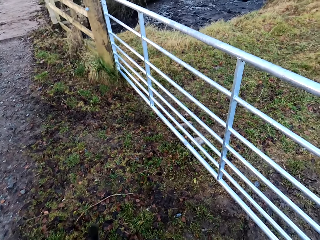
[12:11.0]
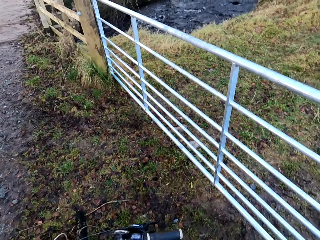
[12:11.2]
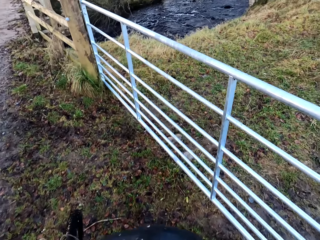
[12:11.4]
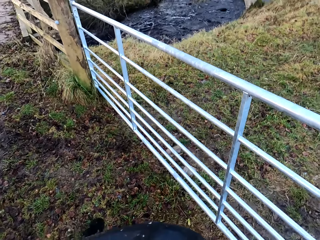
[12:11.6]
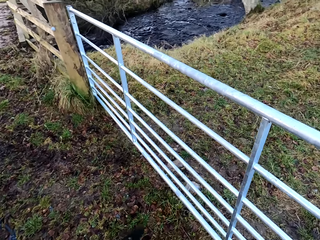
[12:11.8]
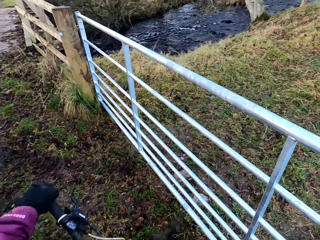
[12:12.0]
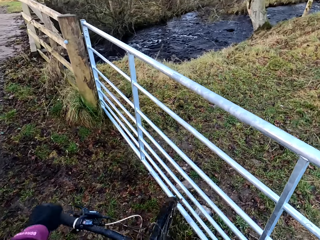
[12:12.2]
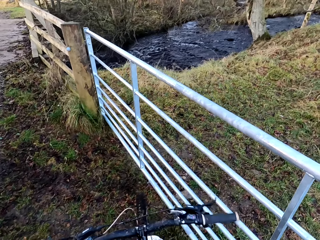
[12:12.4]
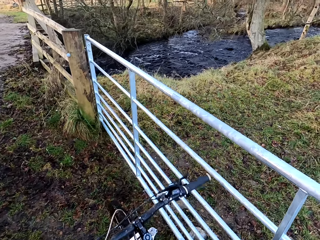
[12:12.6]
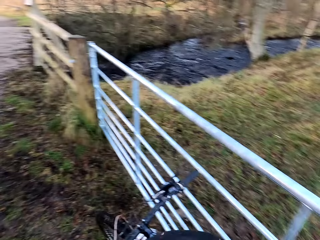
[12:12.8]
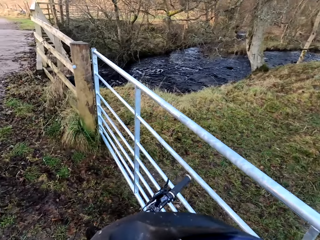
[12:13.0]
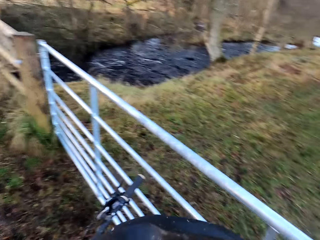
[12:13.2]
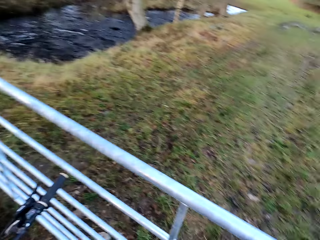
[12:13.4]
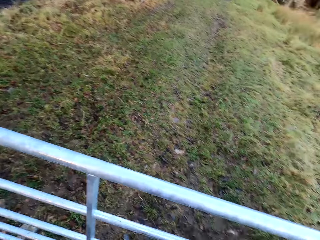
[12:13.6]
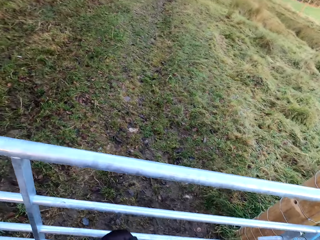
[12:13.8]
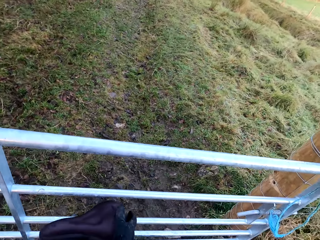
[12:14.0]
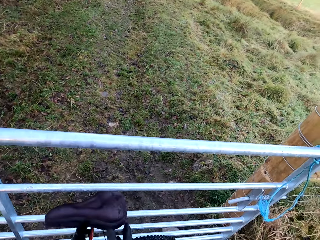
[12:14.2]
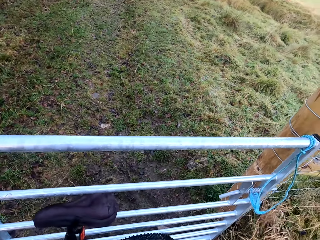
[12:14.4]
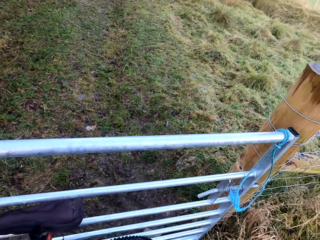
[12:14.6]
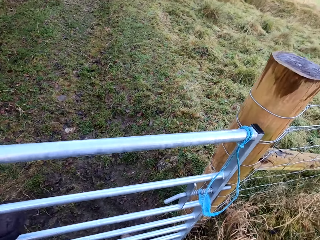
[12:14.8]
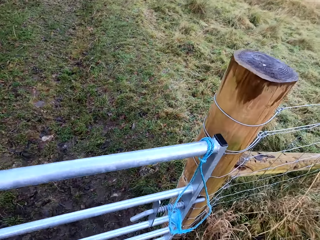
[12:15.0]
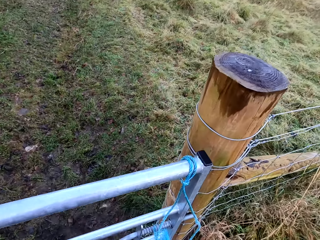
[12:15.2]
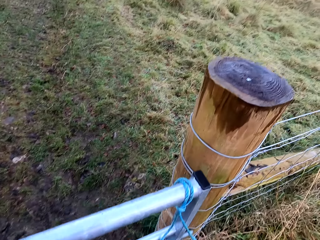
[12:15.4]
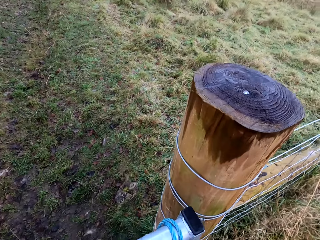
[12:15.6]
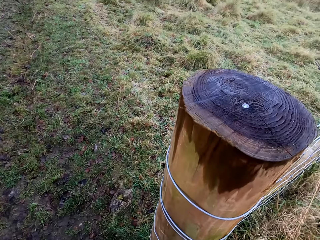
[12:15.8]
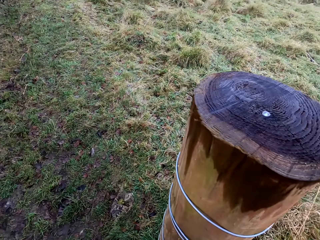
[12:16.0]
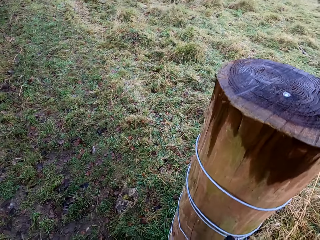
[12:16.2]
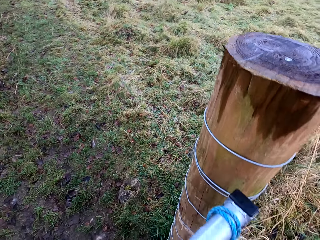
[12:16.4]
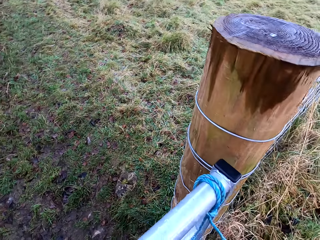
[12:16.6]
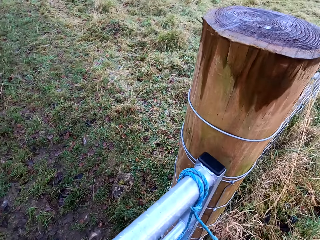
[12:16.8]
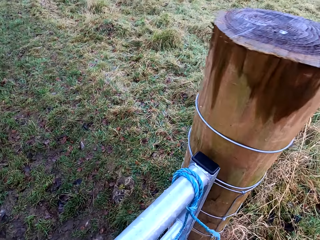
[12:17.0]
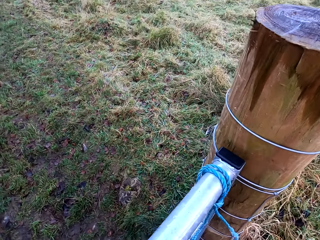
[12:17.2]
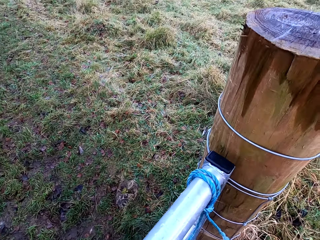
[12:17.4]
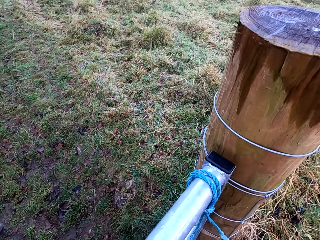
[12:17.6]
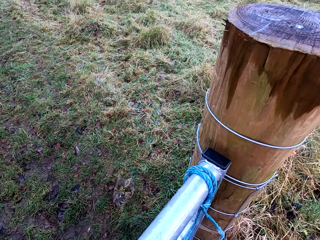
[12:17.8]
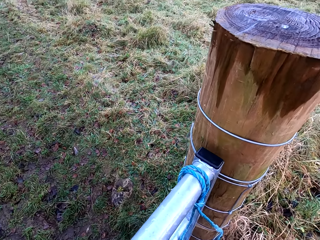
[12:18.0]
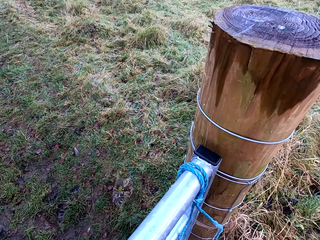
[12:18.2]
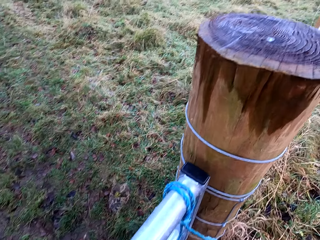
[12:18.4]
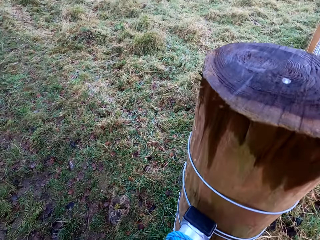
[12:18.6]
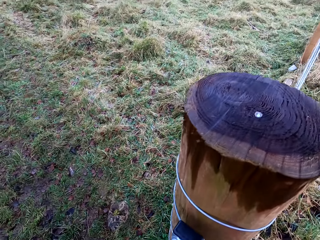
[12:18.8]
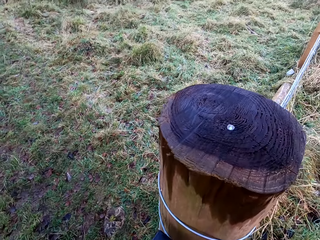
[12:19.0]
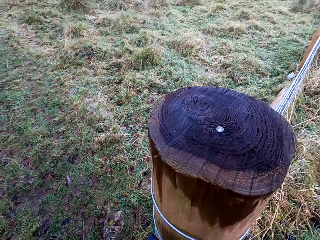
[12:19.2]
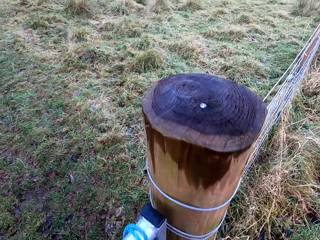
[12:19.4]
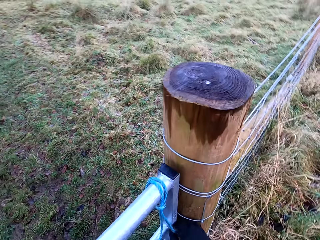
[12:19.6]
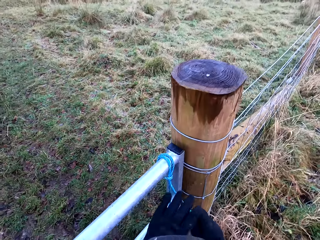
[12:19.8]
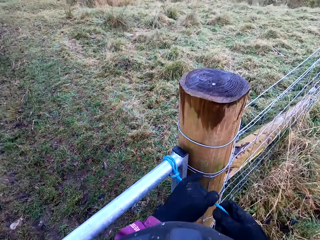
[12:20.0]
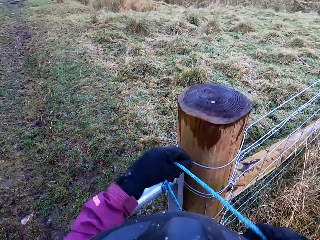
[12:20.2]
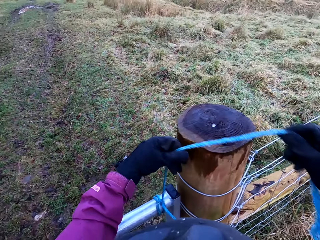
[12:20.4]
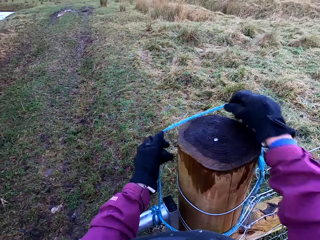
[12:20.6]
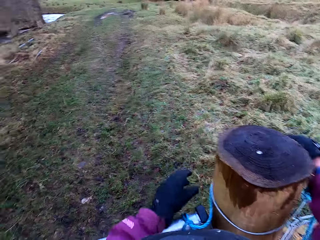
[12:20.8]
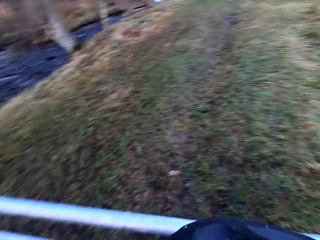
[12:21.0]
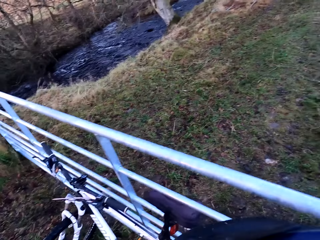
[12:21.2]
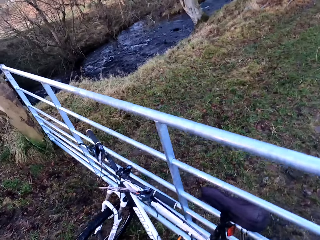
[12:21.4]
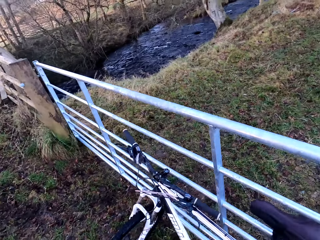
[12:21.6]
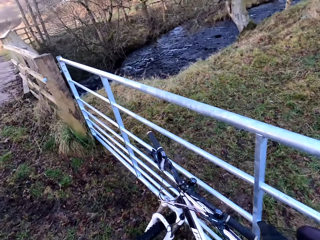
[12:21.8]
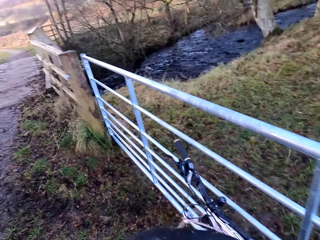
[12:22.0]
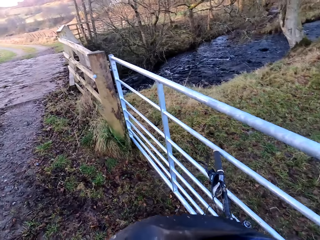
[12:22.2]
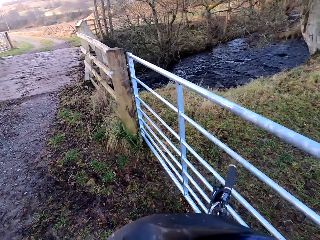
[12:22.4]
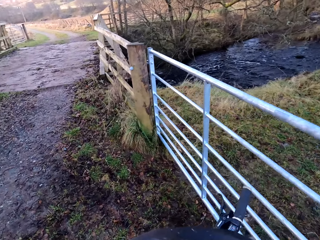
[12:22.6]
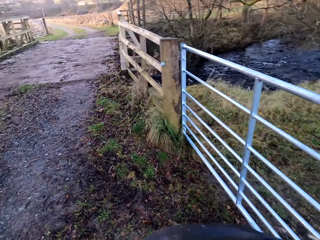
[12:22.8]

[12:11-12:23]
The camera wearer leans the bicycle on the fence. They close the gate with a rope.

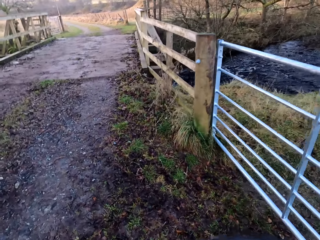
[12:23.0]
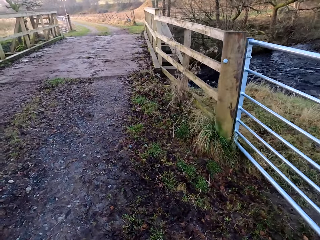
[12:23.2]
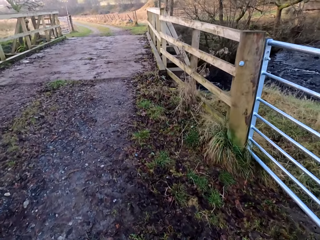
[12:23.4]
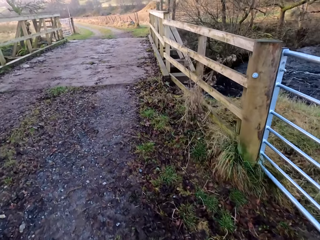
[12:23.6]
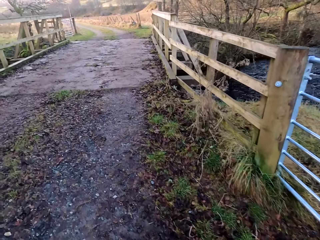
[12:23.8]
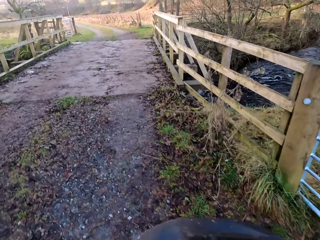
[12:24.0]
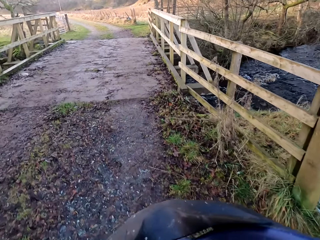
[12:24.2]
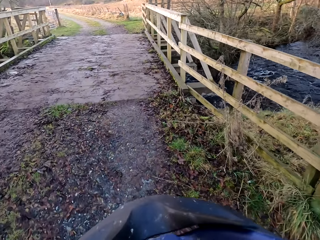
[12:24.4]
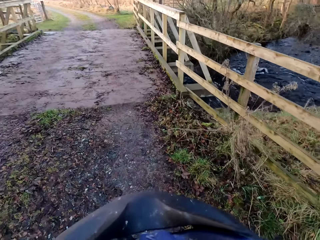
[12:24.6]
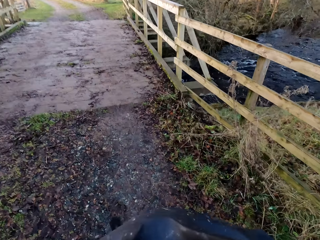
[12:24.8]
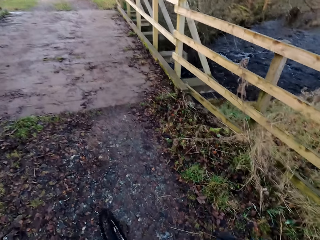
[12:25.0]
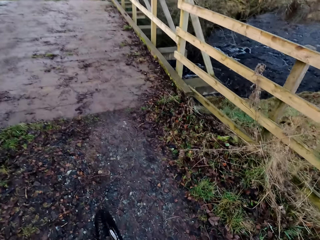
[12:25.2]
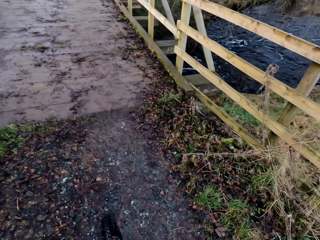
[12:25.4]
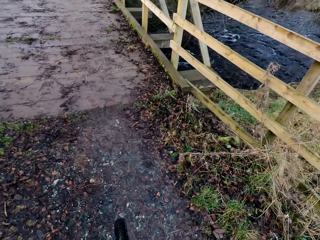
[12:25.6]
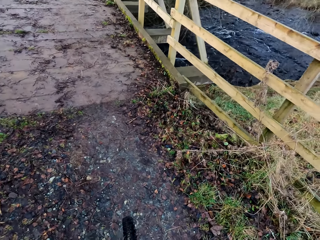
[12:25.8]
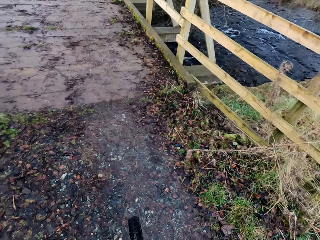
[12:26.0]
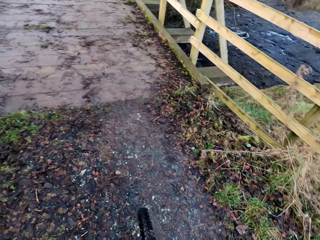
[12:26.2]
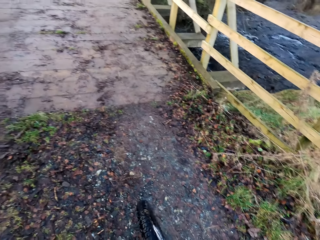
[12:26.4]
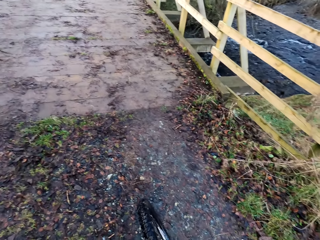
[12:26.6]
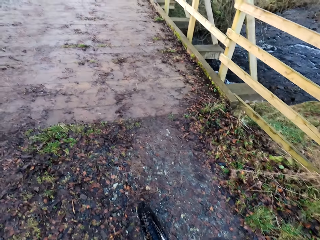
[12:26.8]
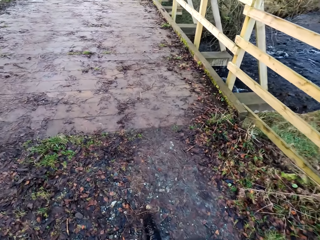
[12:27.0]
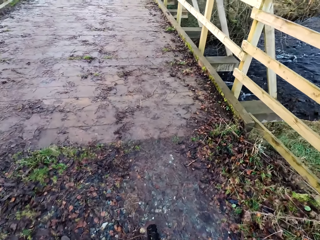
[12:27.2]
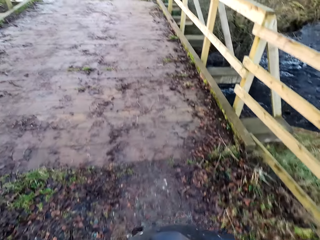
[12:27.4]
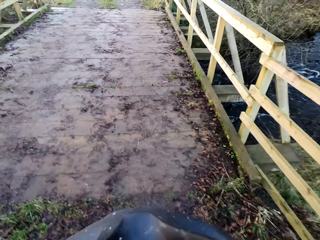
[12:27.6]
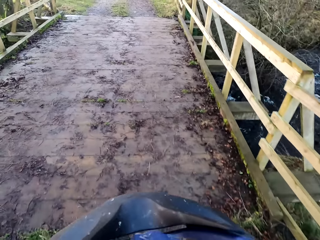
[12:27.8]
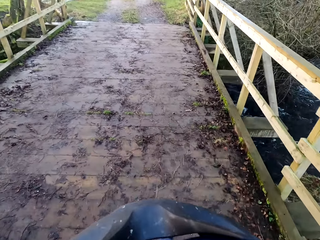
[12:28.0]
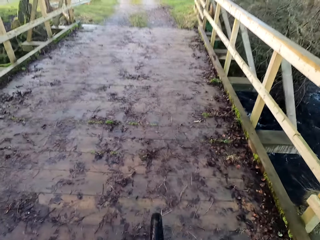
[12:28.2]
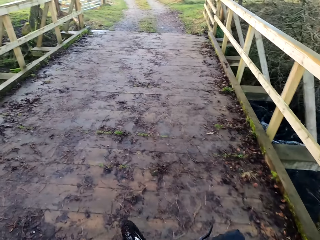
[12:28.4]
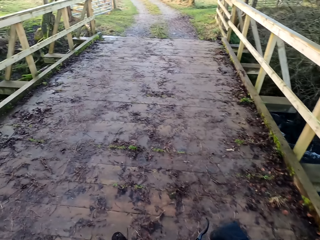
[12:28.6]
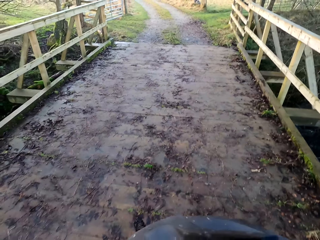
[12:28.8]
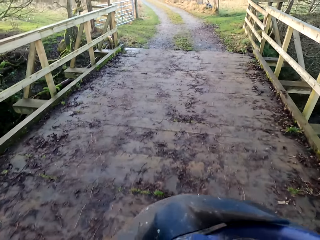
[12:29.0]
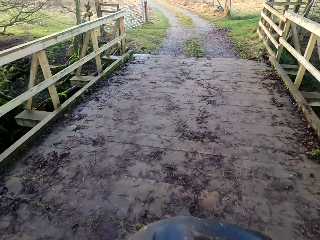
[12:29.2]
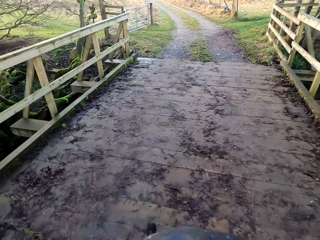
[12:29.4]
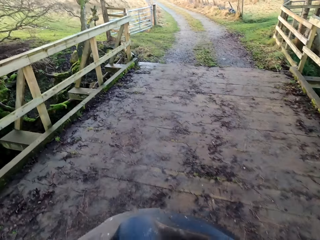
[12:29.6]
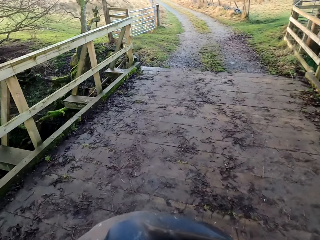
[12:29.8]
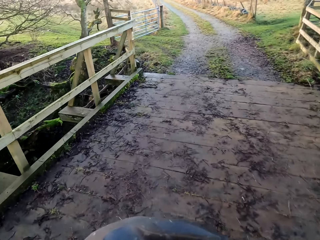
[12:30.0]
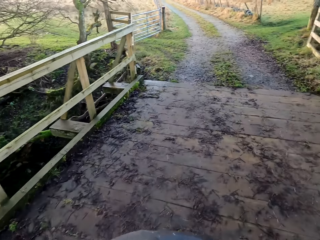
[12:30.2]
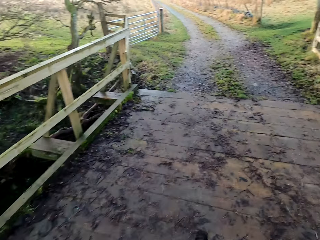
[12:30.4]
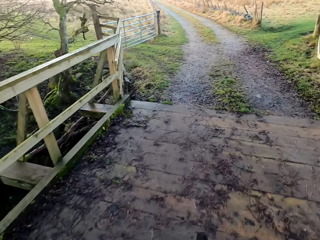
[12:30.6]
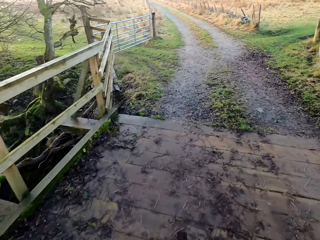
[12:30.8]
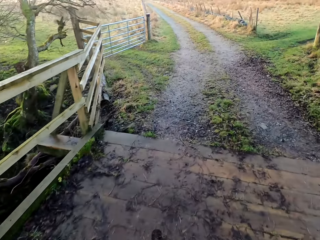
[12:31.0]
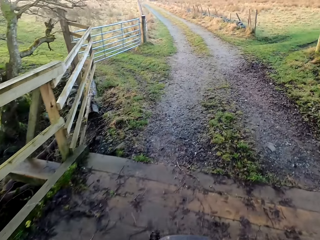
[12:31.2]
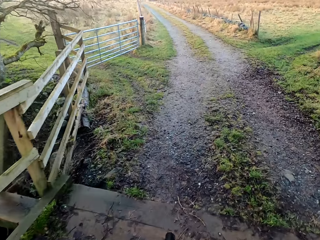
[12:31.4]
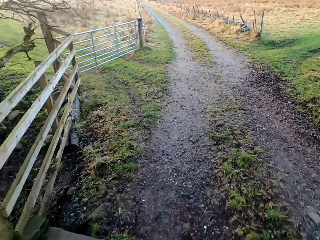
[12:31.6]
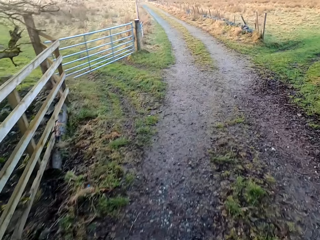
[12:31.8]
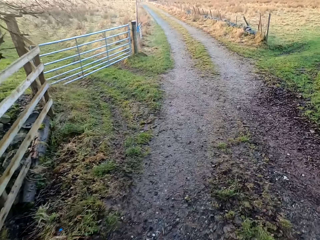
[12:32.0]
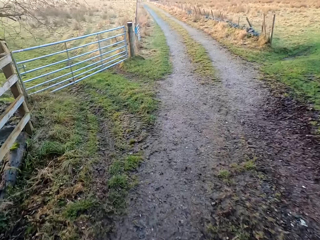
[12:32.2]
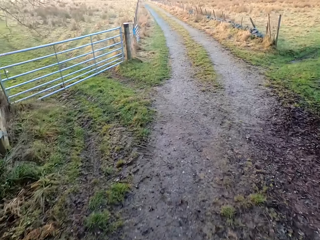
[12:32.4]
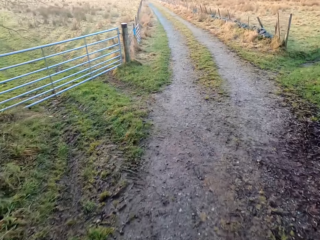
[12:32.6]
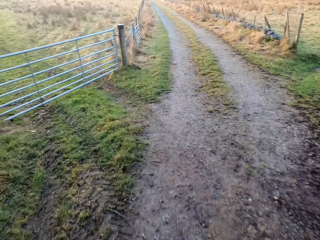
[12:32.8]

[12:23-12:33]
The camera wearer picks up the bicycle from the fence. They climb on the bicycle. They ride on the bicycle on dry land.
